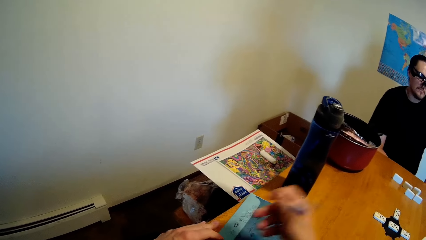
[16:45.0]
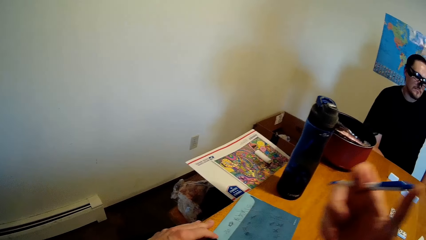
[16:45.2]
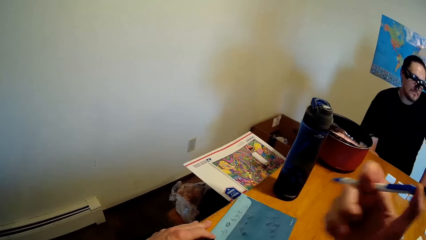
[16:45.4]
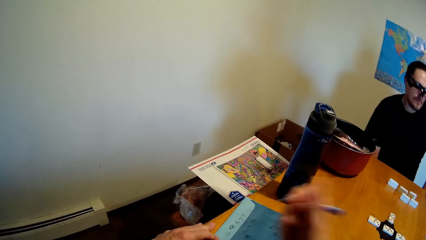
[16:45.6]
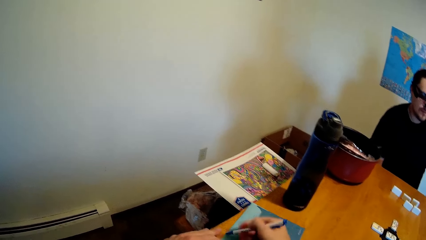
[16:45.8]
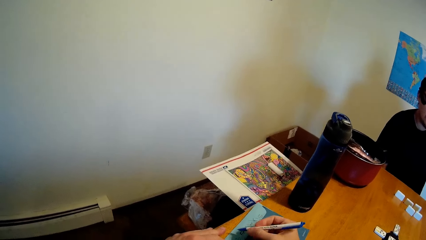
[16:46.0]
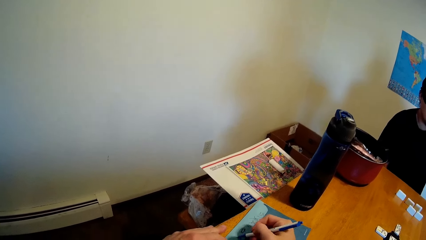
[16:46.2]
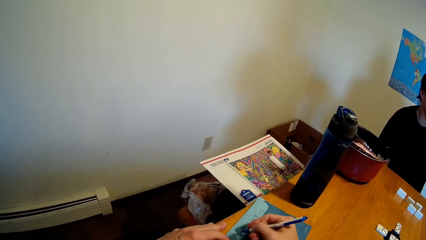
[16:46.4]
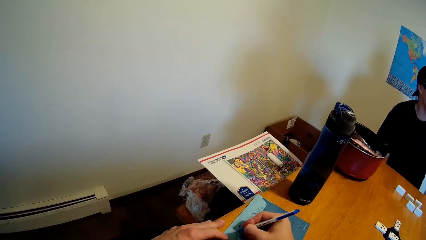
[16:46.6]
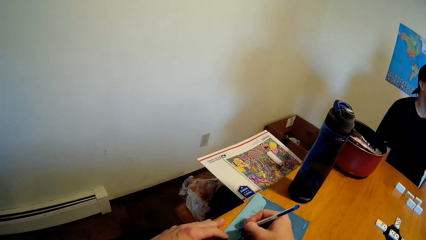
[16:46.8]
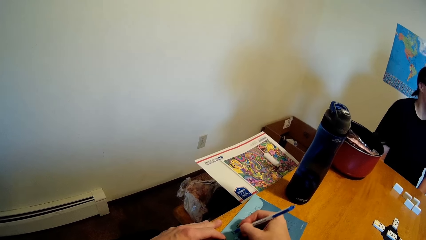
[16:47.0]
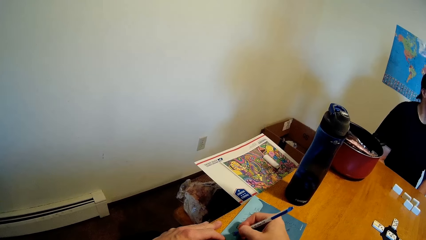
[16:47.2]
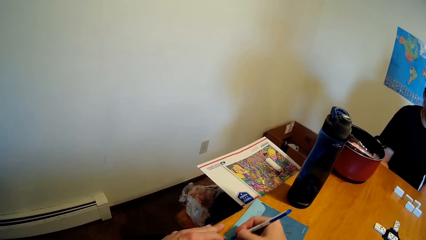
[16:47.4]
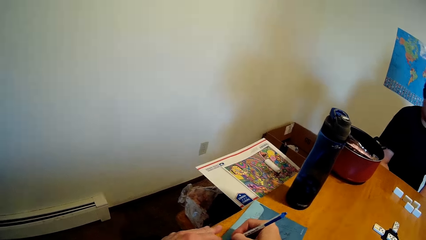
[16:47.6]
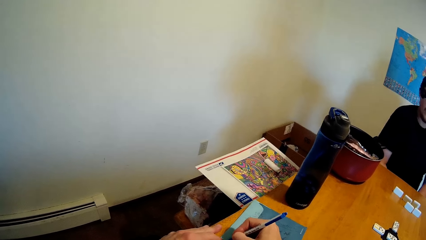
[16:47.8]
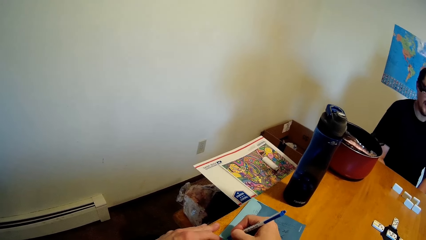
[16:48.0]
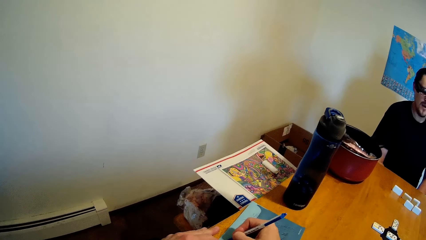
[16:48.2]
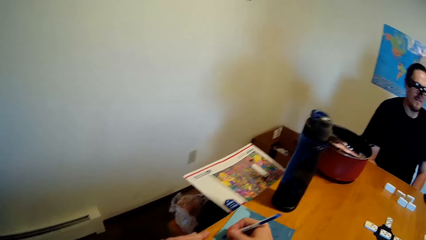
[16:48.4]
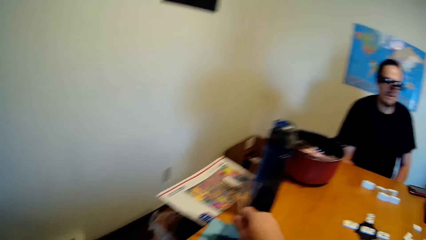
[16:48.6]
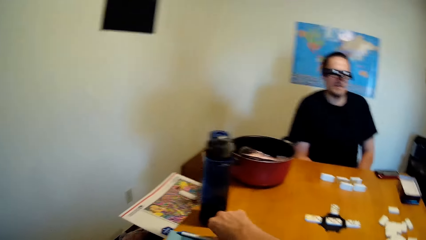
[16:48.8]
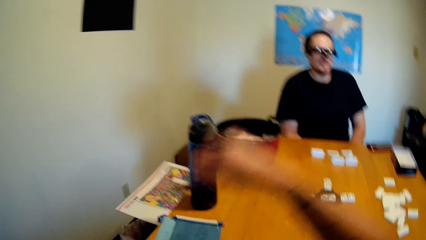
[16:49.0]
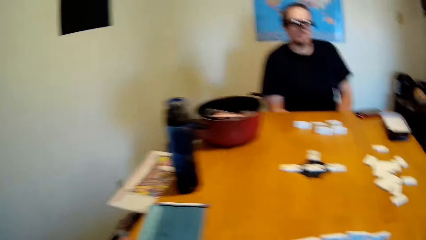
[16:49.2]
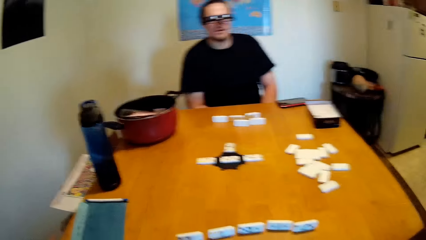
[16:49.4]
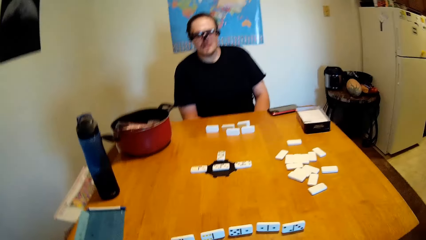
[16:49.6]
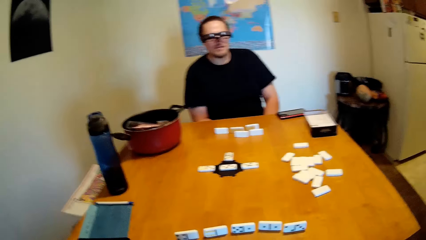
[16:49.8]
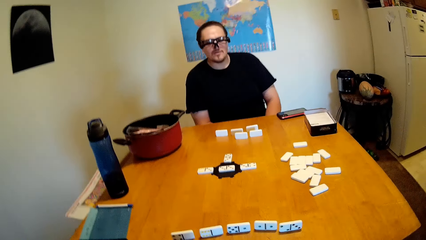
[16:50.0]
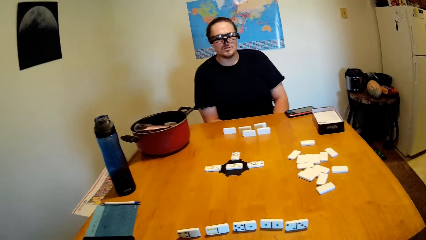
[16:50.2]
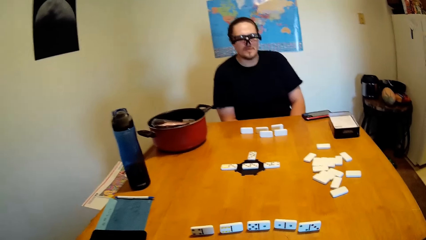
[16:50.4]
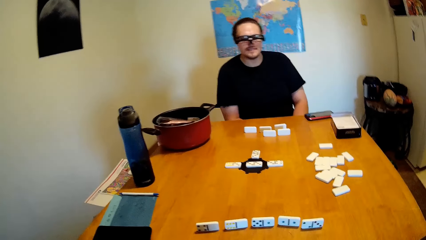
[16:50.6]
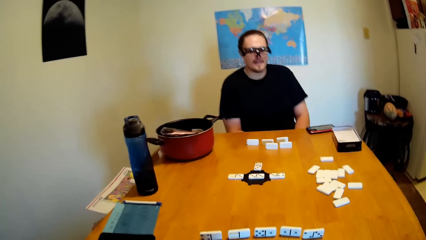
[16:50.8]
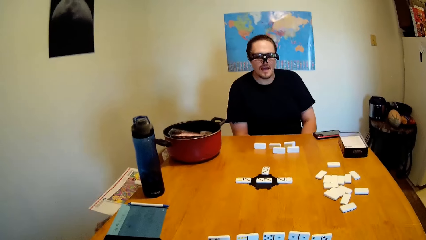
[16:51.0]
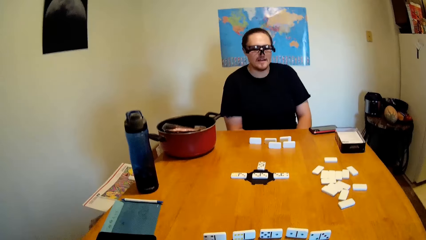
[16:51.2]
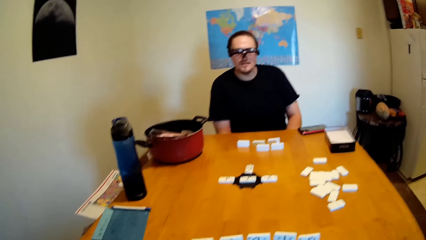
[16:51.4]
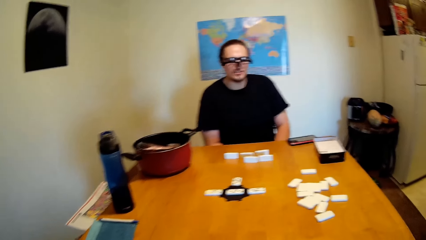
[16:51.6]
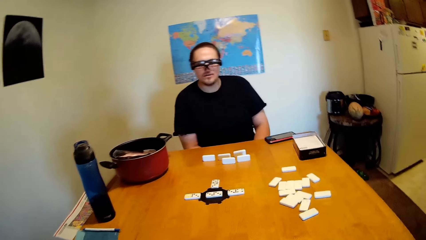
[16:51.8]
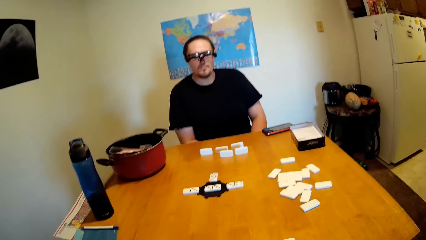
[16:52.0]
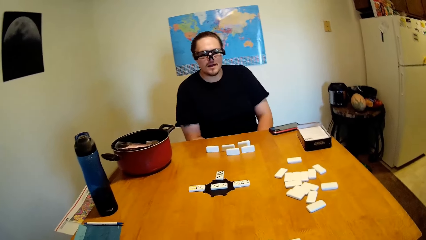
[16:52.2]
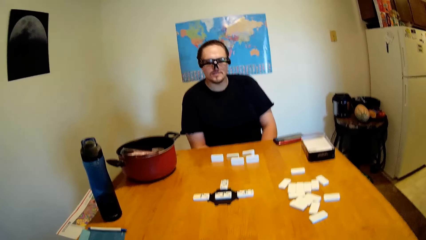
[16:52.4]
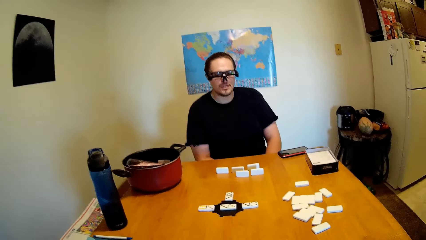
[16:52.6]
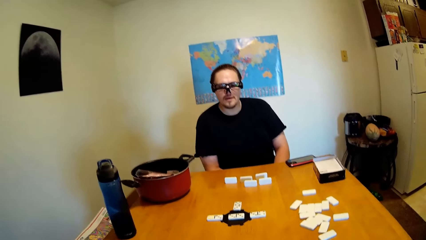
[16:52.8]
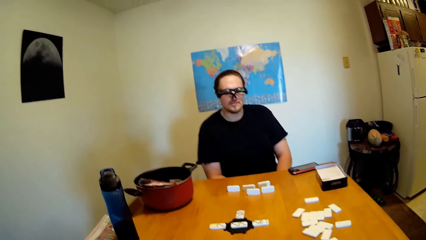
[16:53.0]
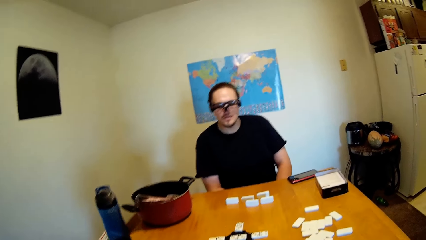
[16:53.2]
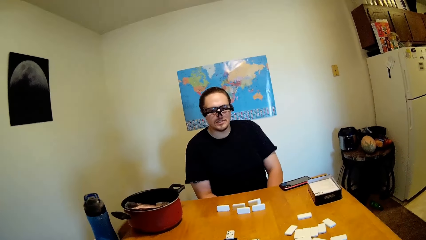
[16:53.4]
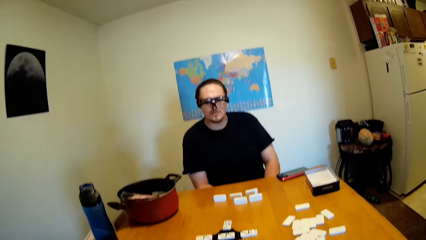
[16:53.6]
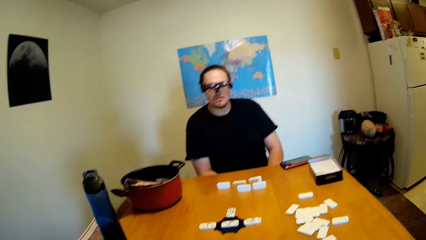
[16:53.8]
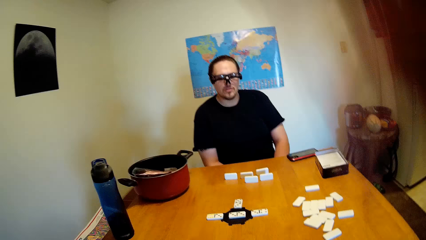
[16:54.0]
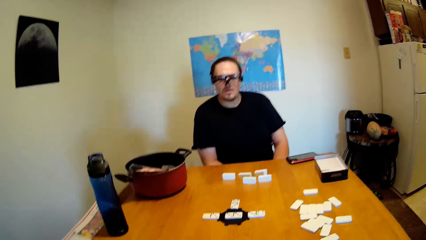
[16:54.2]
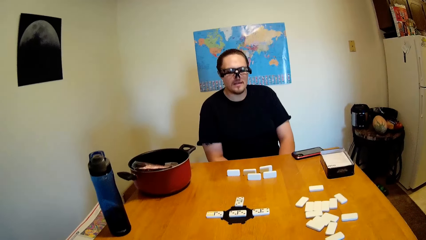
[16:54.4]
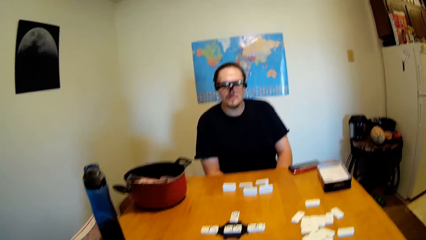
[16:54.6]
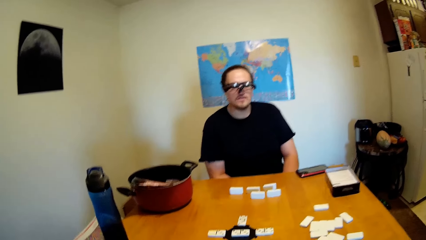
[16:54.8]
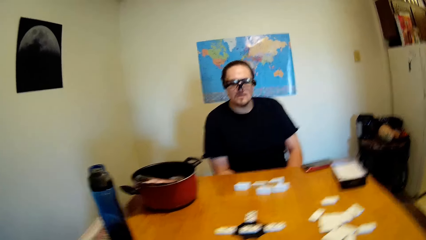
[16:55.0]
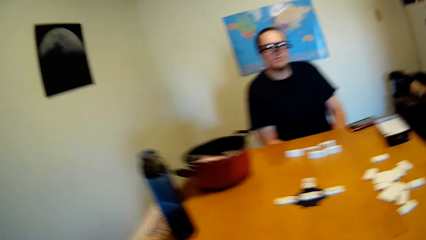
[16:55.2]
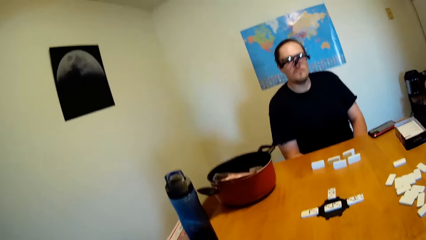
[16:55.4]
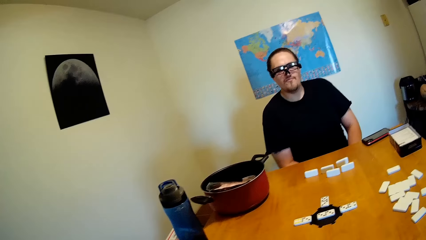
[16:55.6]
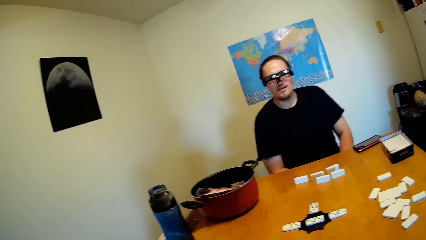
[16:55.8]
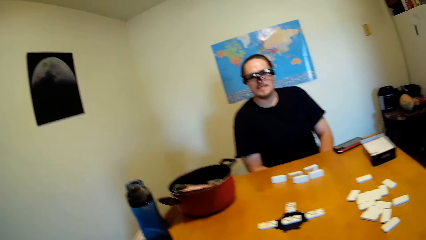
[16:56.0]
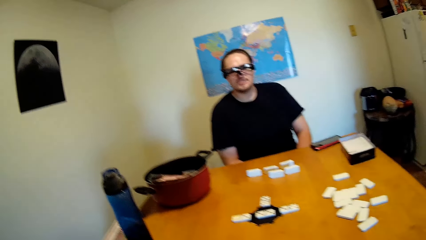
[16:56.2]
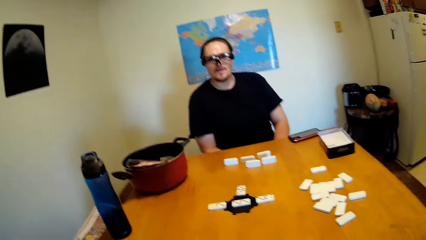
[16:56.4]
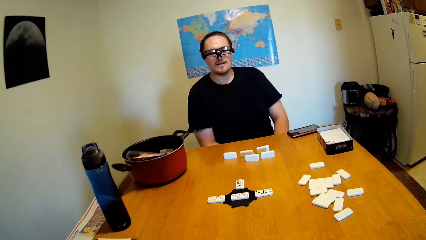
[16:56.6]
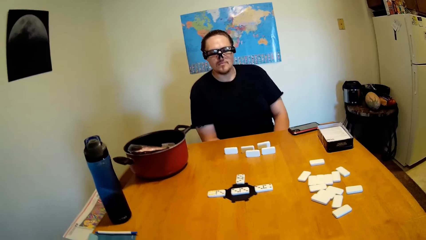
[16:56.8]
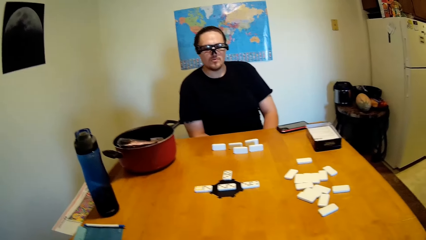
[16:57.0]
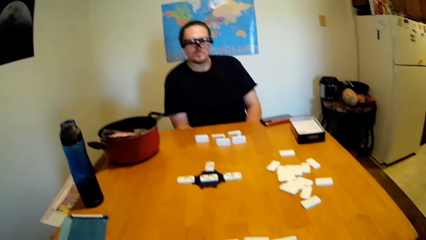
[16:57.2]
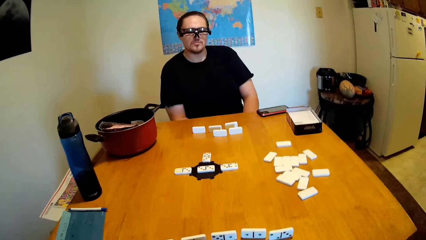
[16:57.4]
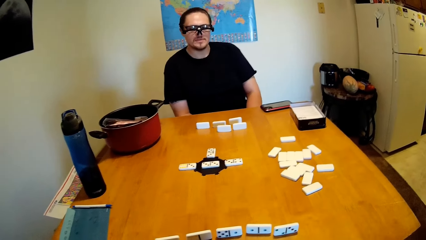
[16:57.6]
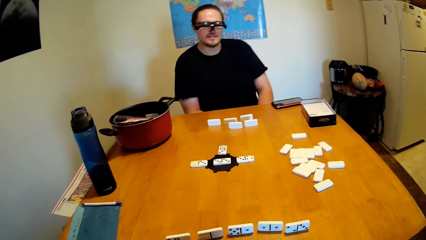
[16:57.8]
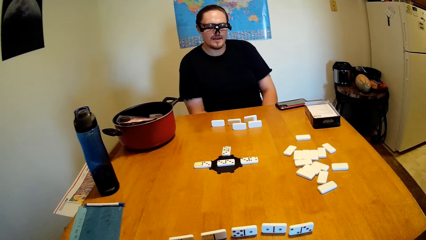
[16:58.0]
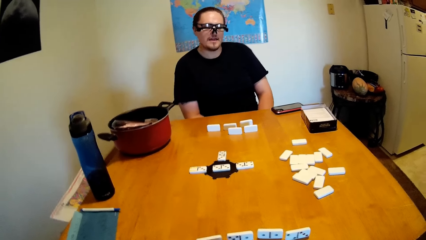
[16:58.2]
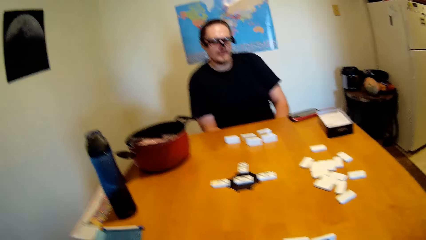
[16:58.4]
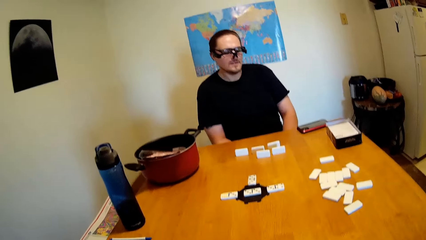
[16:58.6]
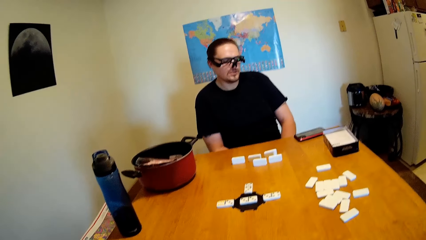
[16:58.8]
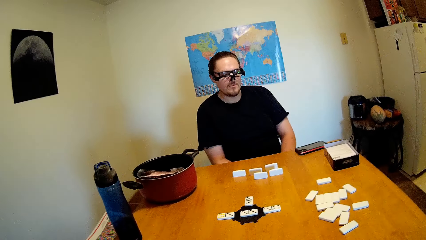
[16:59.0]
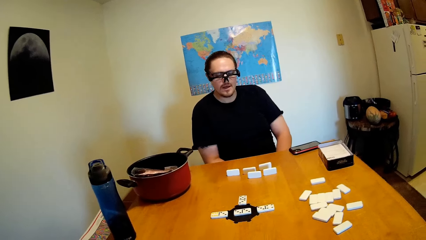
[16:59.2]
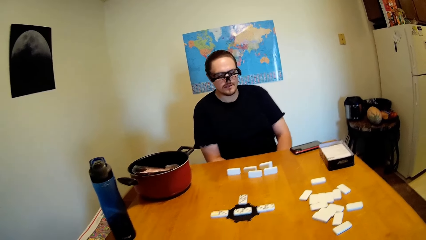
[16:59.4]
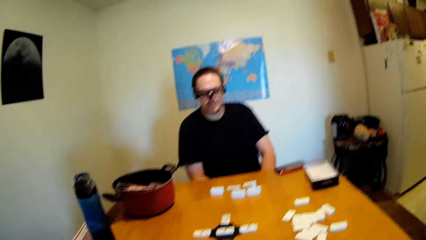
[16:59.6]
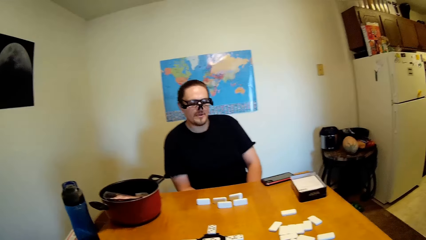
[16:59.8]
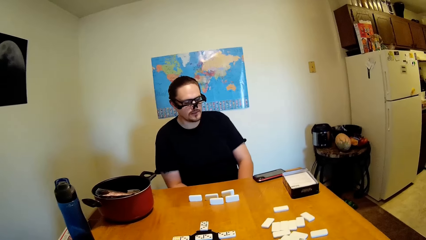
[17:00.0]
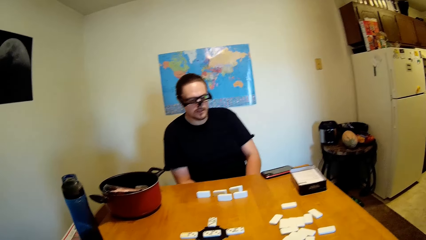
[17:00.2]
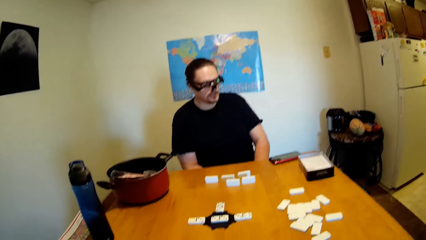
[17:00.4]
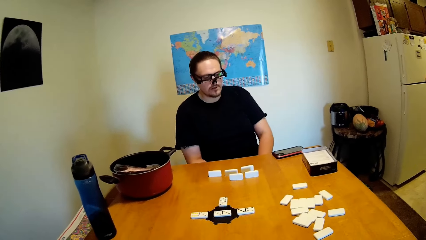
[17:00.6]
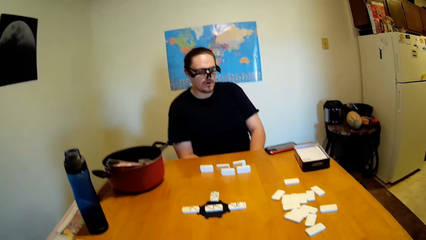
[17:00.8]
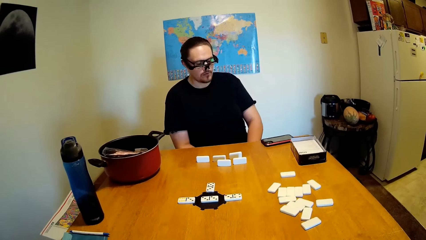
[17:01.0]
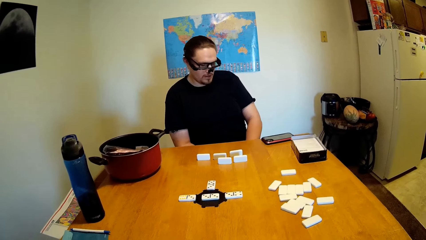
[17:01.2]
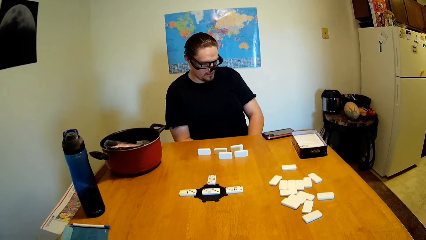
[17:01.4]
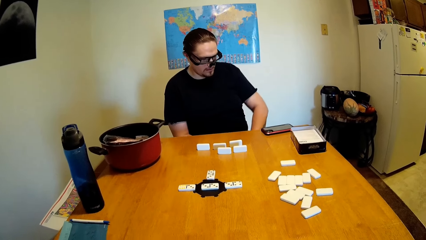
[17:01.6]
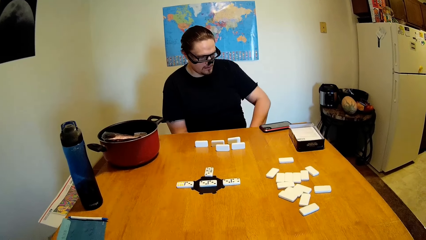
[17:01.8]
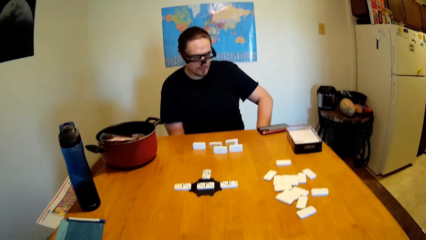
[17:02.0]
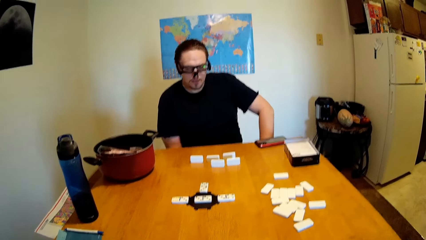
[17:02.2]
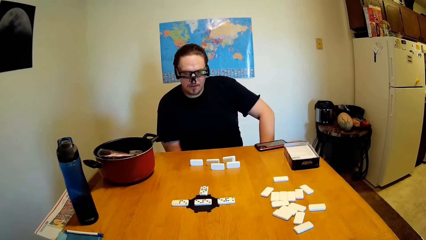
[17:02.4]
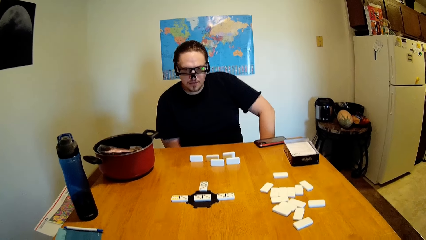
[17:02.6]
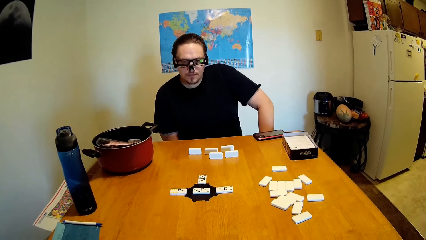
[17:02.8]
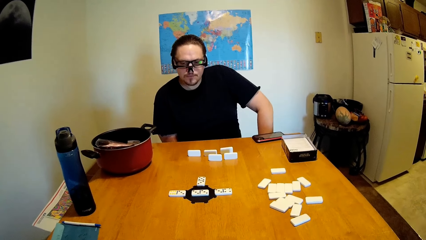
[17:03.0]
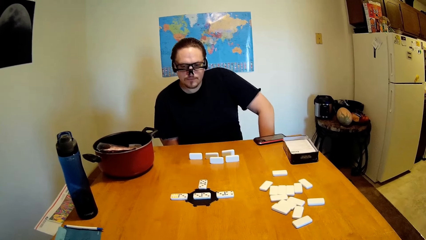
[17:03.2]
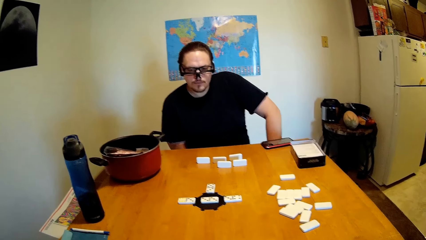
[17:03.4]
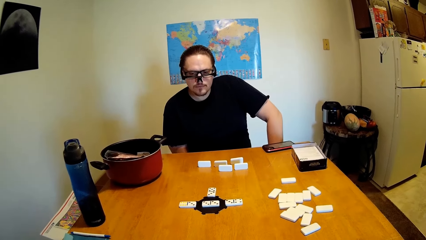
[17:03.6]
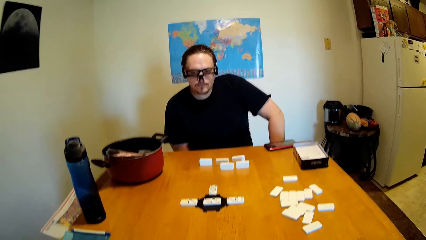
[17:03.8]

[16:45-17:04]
The camera wearer writes on the paper. He presses the pen button. He lifts his hand. He writes on the paper. He puts down the pen. He lifts his hand. A man moves on the chair. The man nods his head. The camera wearer puts down his hand. The man sings.
